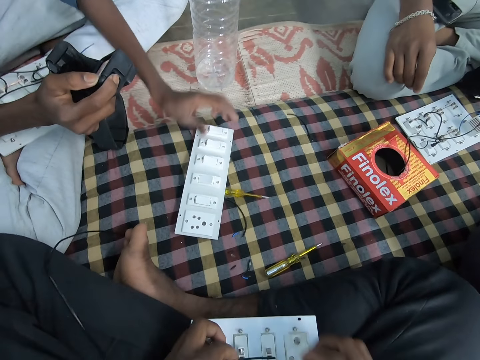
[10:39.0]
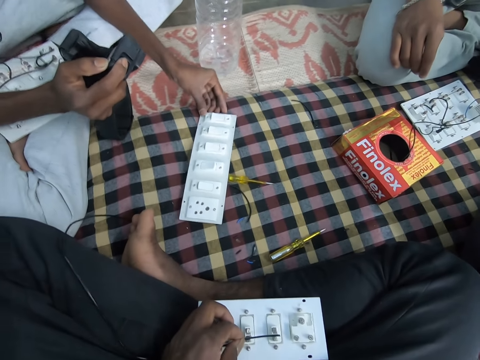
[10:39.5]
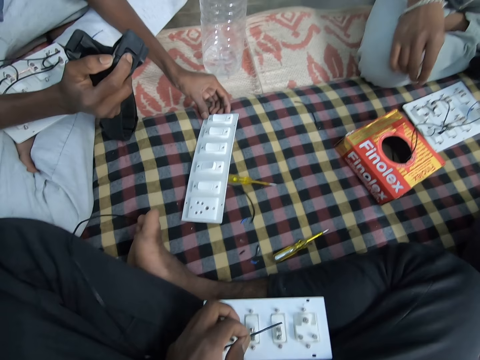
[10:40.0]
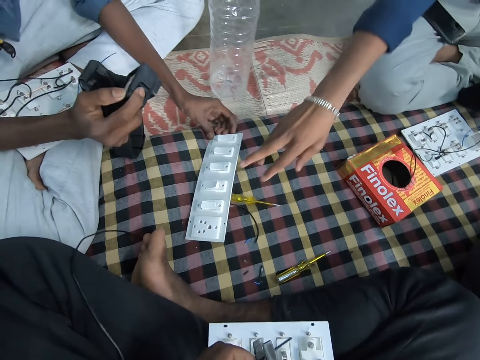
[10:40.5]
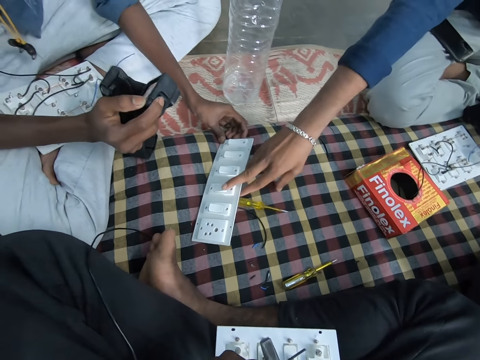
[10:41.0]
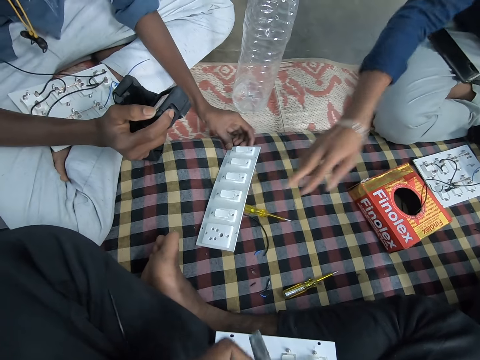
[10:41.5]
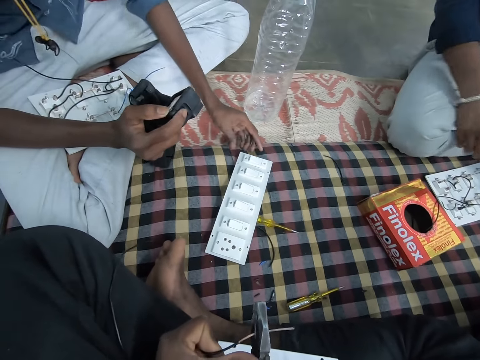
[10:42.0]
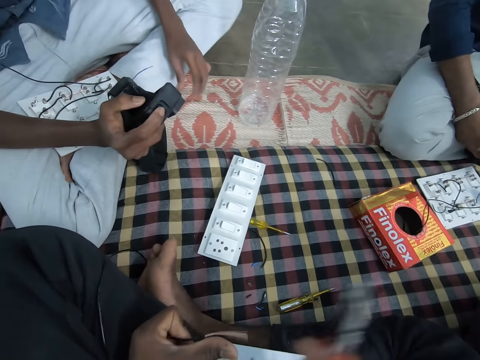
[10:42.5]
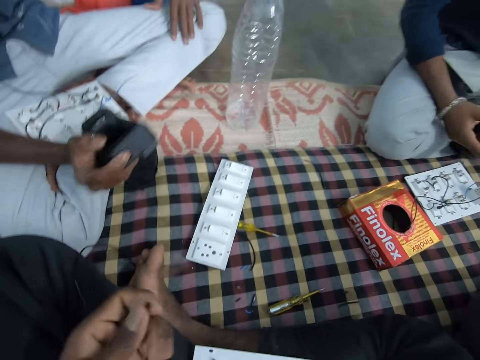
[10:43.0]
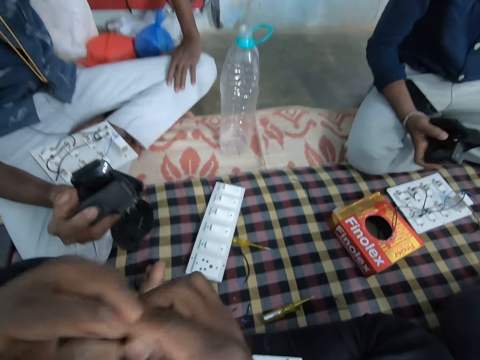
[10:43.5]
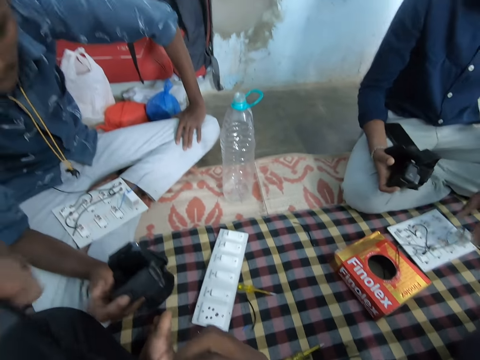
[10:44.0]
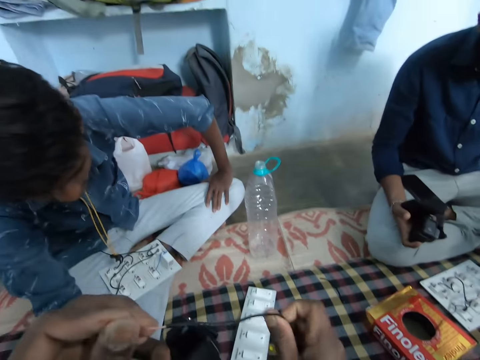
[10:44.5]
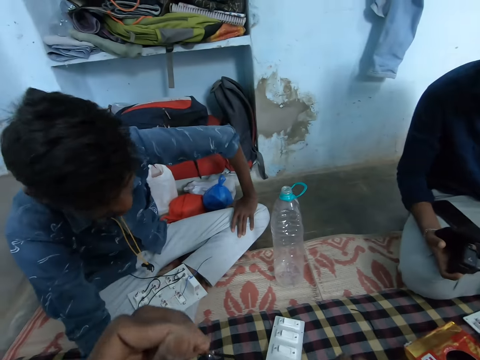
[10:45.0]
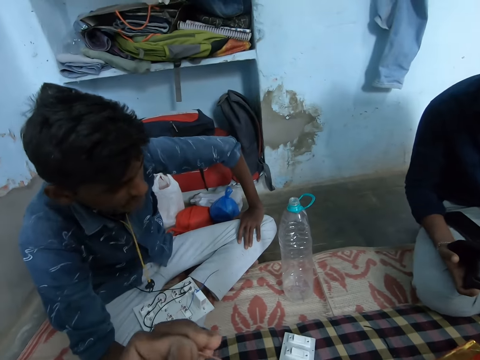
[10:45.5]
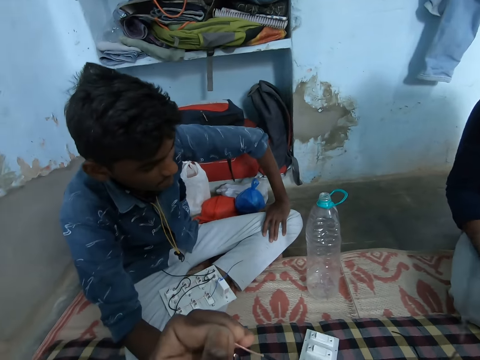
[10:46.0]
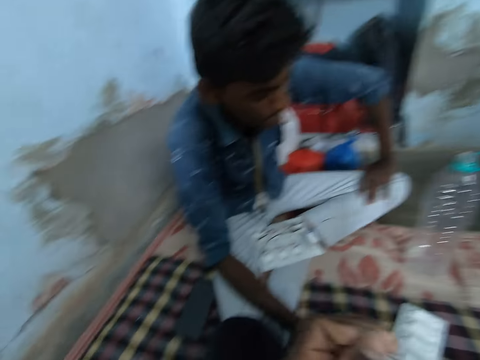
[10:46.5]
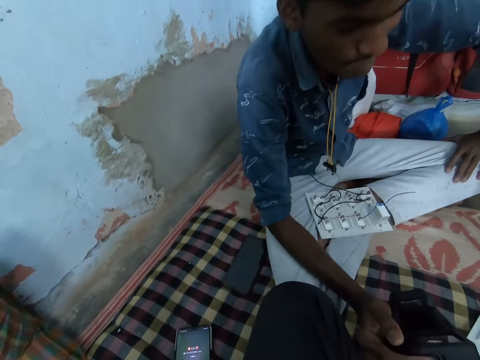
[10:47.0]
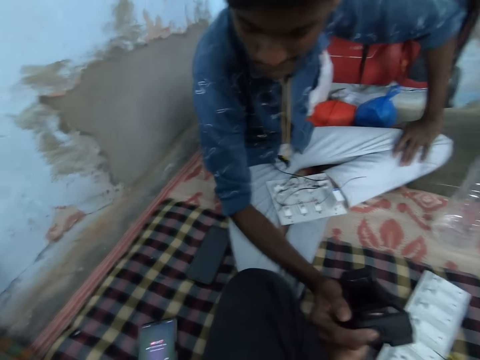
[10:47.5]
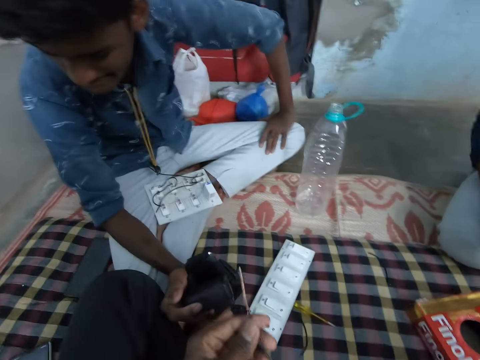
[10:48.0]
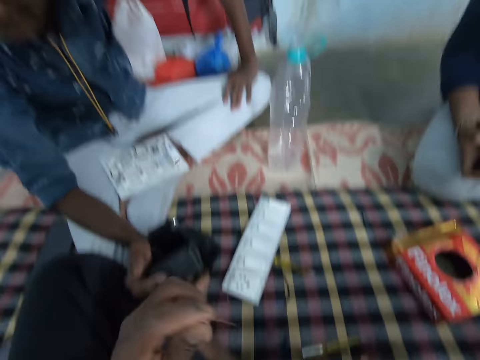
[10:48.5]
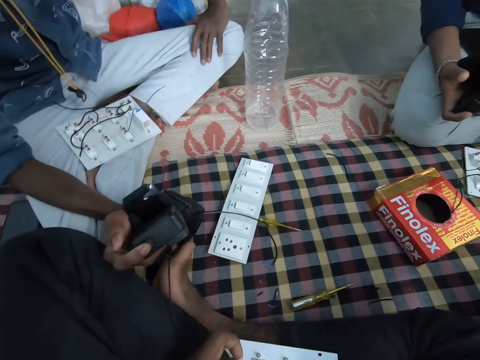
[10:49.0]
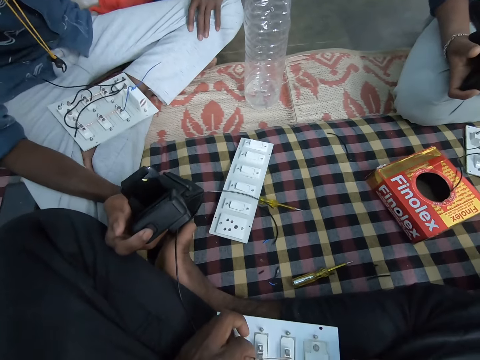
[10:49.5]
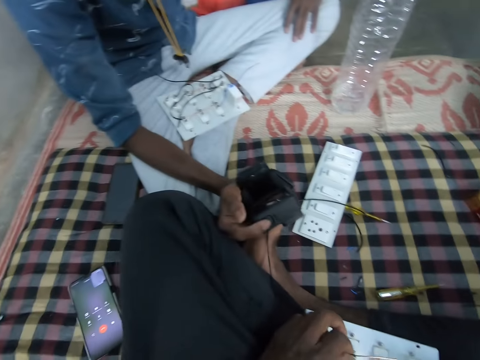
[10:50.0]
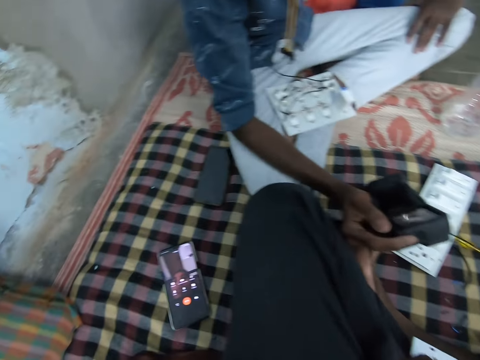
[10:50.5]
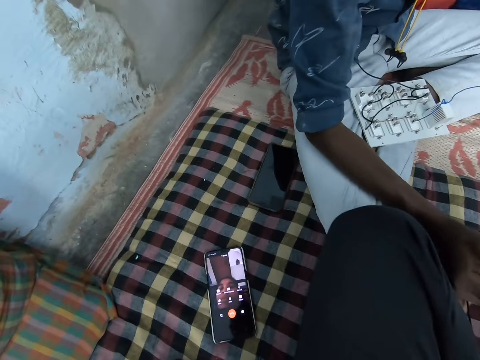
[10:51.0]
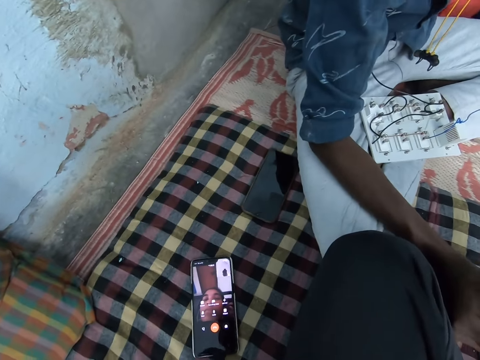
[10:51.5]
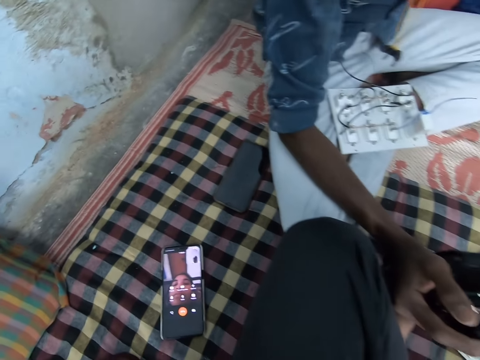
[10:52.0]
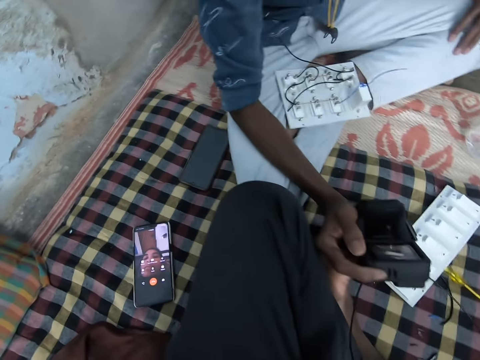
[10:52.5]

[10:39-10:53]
A man presses a plug socket button. The camera wearer holds a cable or wire. He picks the pair of pliers with his right hand. Another man stretches a hand. A third man presses the extension board with his right hand. The camera wearer strips the wire in his left hand with the pair of pliers in his right hand. He presses the plug socket button. The second man moves a hand. The camera wearer looks at the plug socket. He drops the pair of pliers on his lap with his right hand. The third man holds a head camera with his right hand. The camera wearer moves hands. He holds the wire with both hands. He stretches the cable. He looks at the first man. He converses with the first man. He pulls the cable. The first man holds a camera. The camera wearer looks at a phone.

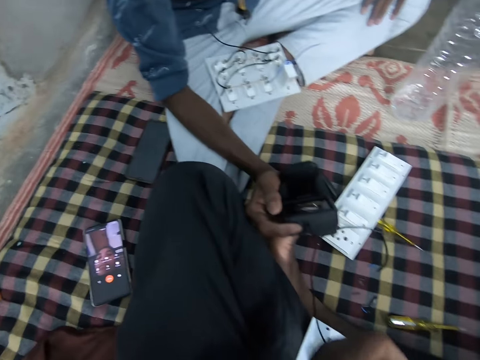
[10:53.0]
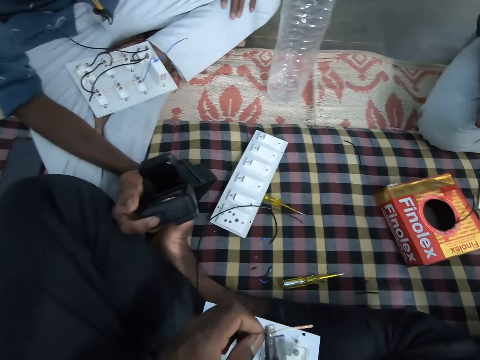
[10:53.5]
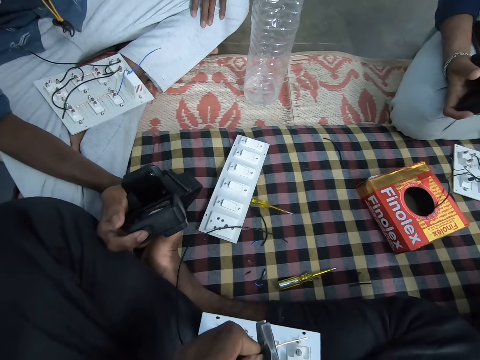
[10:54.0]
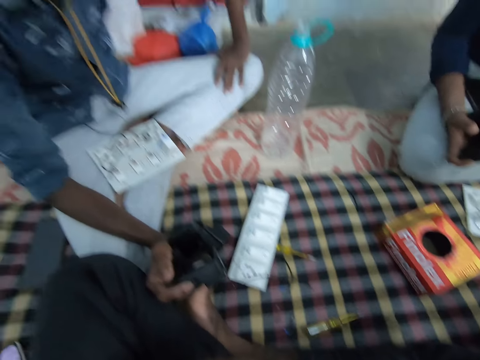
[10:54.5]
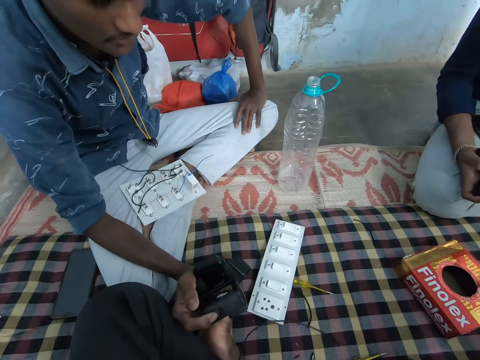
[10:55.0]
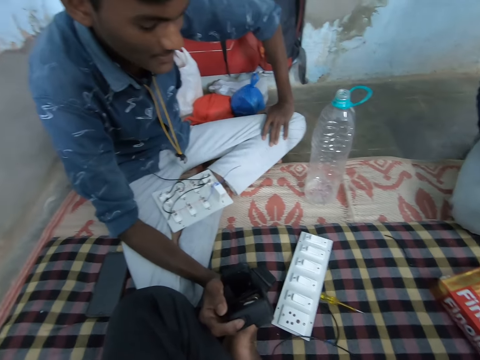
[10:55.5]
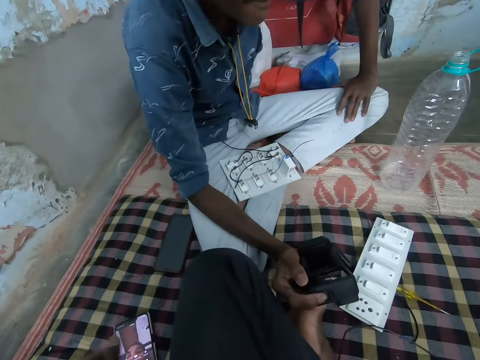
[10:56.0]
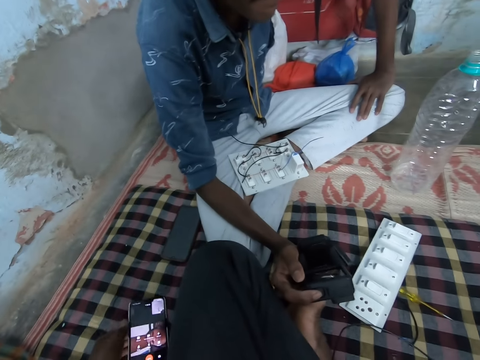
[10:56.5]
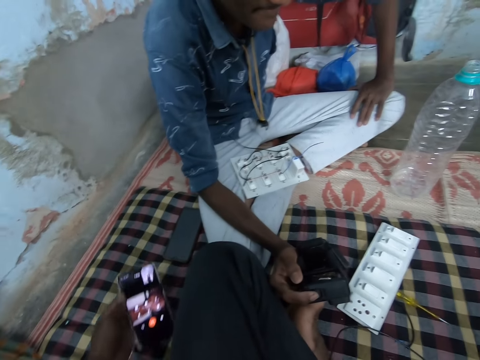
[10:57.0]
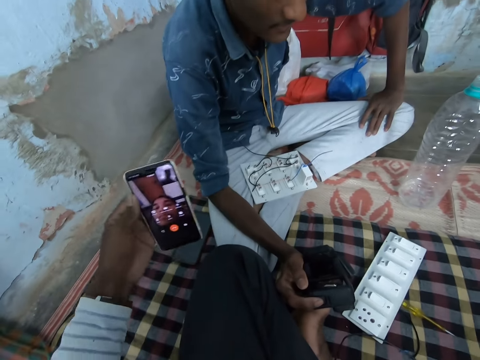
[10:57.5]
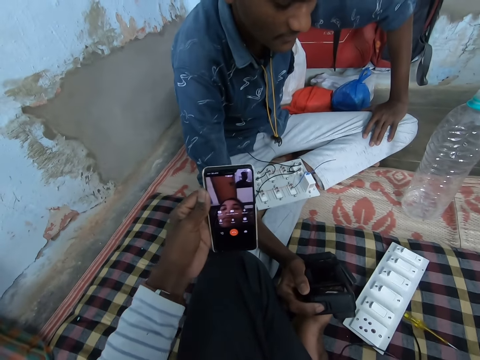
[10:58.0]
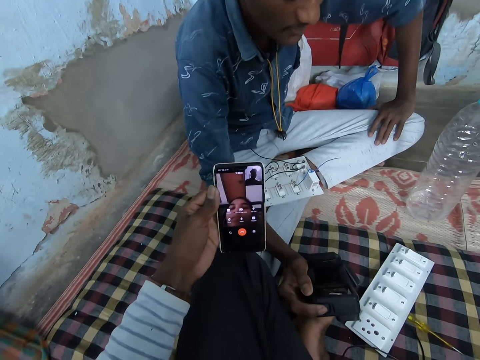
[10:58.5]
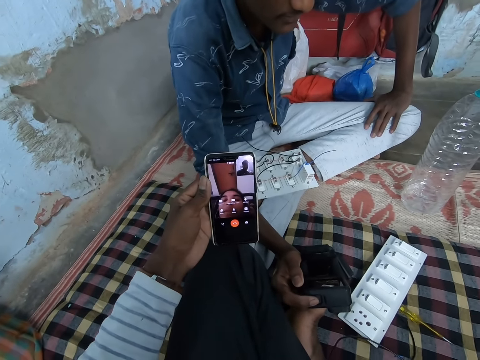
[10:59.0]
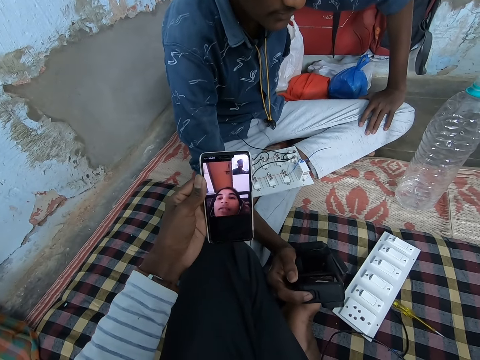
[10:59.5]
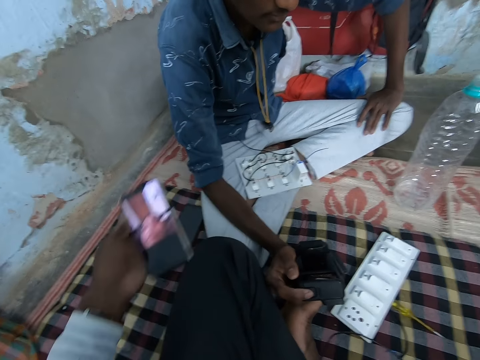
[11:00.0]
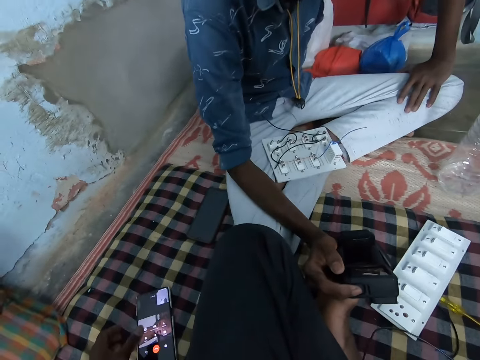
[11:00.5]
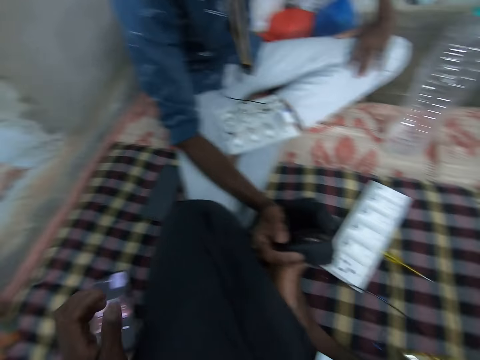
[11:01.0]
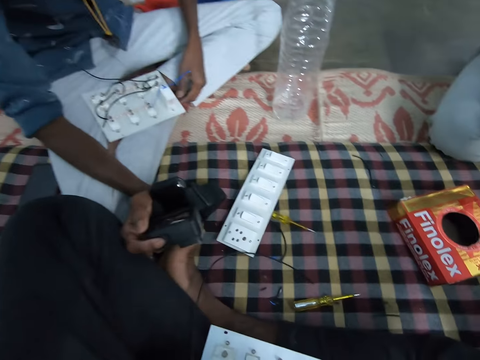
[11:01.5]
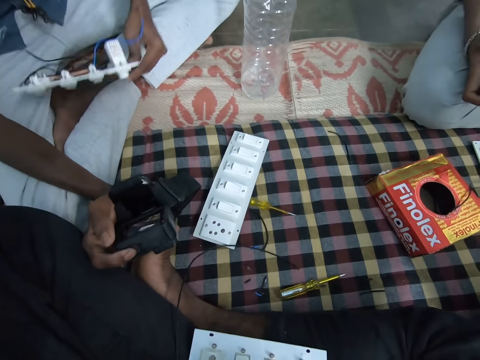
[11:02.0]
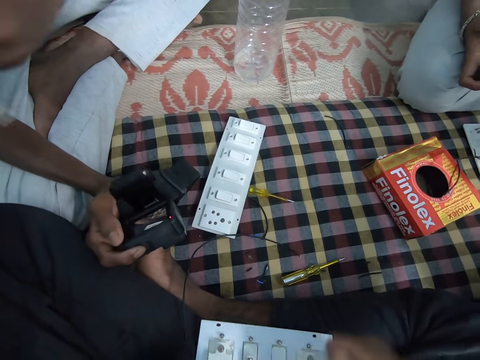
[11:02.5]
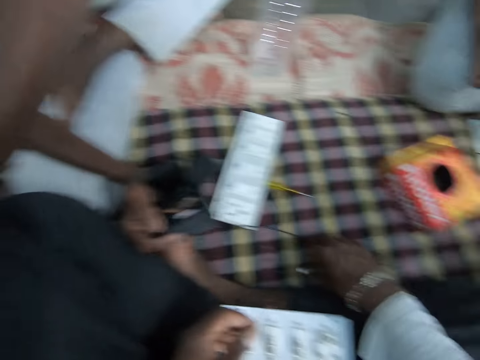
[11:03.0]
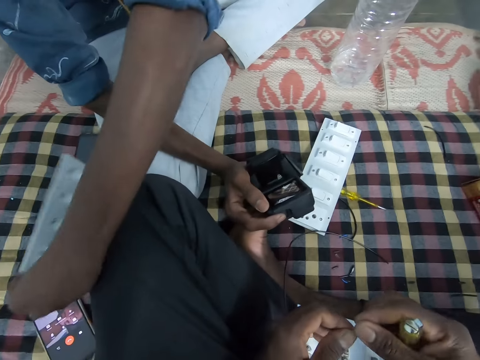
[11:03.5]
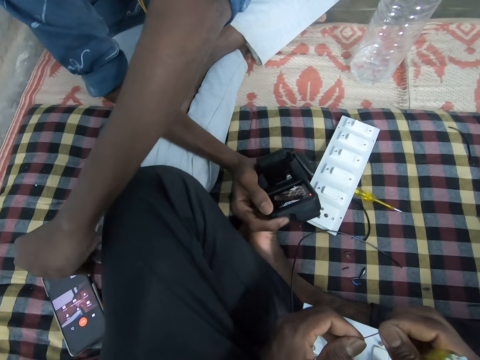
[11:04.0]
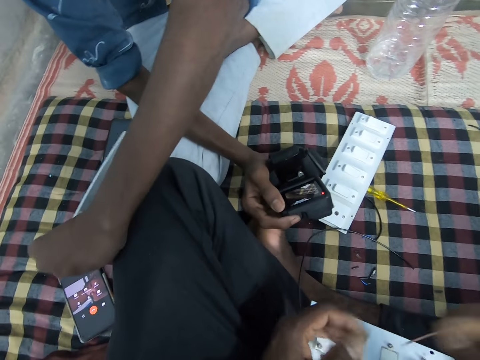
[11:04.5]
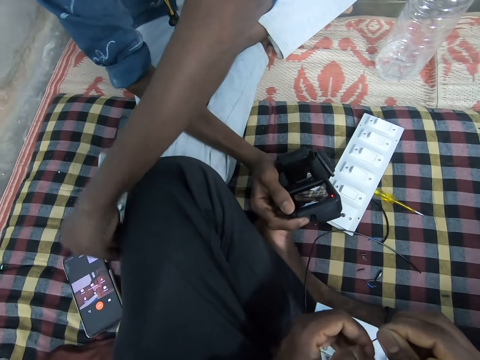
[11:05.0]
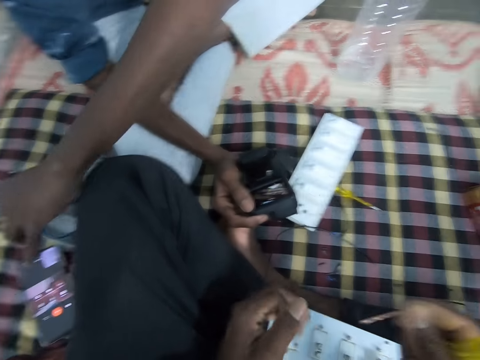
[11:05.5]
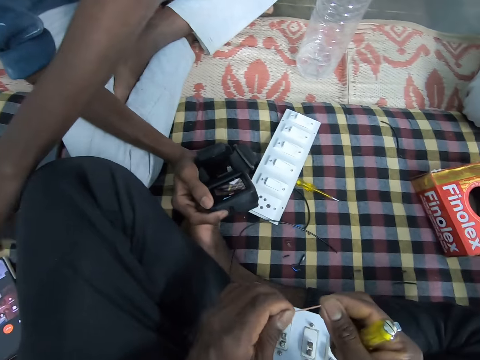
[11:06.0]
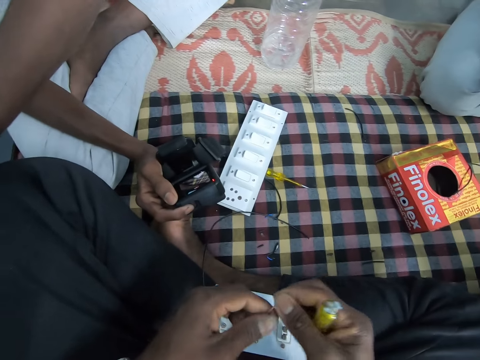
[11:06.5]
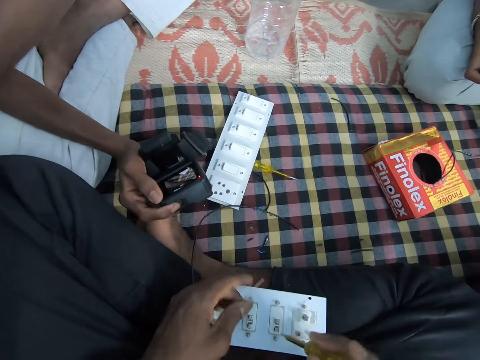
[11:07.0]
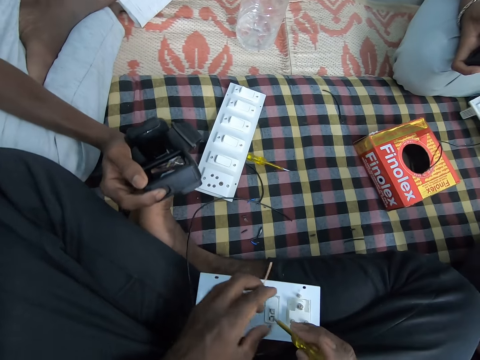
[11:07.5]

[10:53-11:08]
The camera wearer strips the wire in his left hand with the pair of strippers with his right hand. He holds the pair of pliers with his right hand. He cuts a cable with the pliers. He looks at a man. He picks the phone from the mat with his left hand. He looks at the phone. He moves a hand. He drops the phone on the mat with his left hand. He converses with the man. Another man picks an extension board from his lap with his left hand. The camera wearer interacts with three men. He moves a hand. He picks a screwdriver from the mat with his left hand. He twists the wire in his left hand with his right hand. The first man touches a plug socket. The other man drops the extension board on the mat with his left hand.
